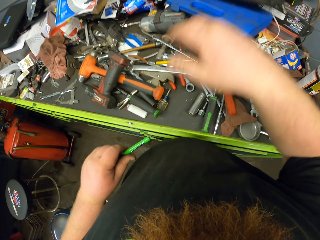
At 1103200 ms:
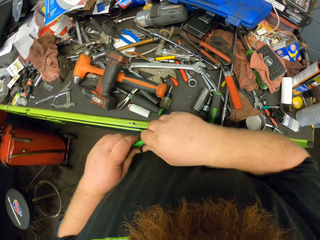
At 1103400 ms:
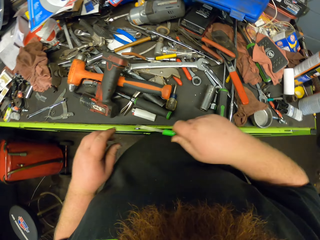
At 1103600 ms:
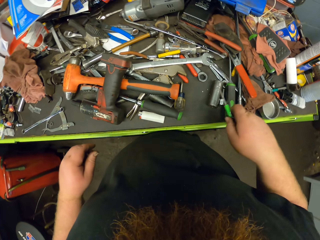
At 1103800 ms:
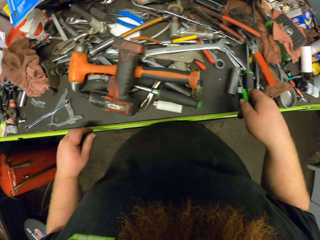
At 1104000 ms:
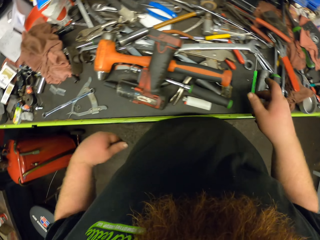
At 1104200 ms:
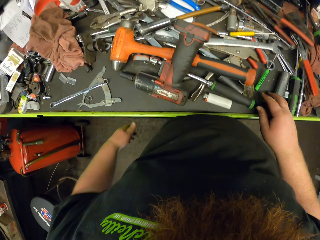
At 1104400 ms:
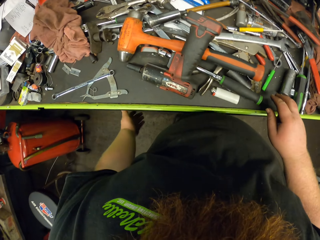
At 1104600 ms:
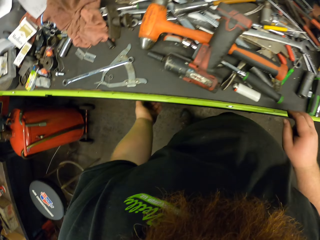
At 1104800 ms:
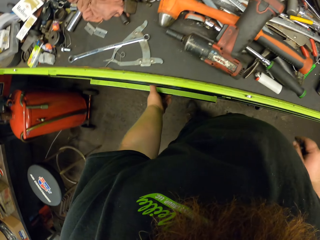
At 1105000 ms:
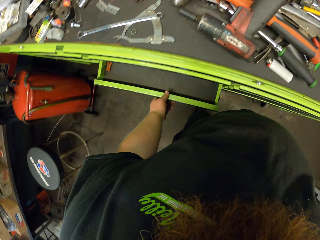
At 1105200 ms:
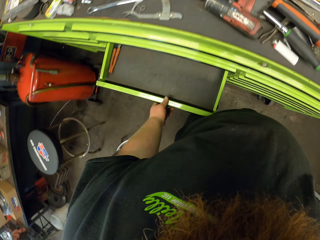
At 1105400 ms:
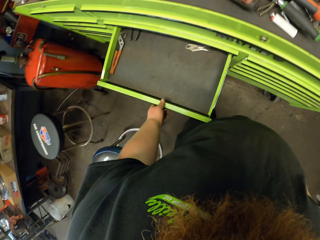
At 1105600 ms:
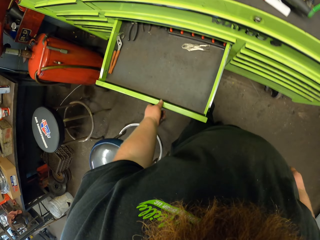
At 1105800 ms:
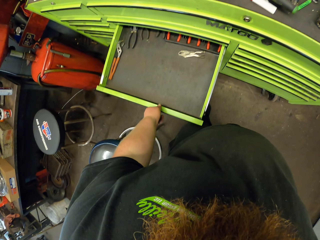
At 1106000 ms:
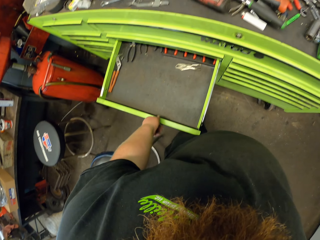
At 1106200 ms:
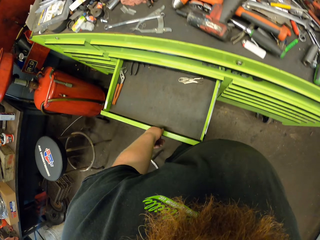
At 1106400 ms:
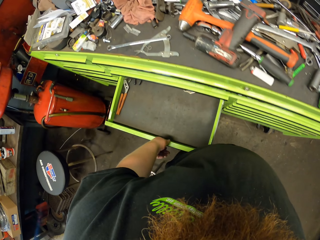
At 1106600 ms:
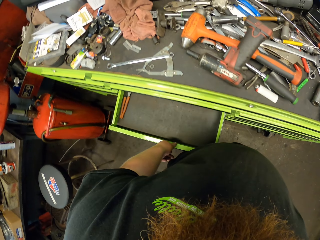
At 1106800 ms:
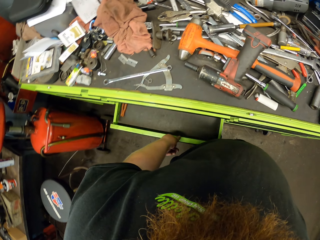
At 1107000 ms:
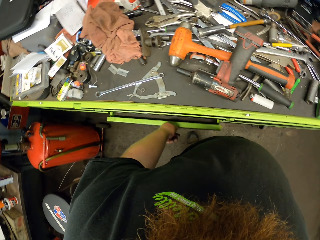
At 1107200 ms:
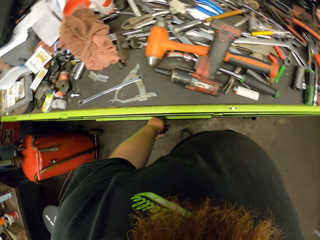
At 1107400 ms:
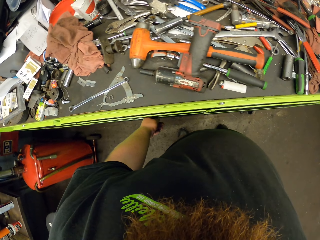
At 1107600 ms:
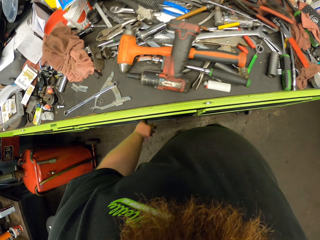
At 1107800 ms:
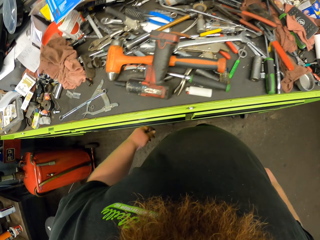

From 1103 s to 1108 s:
The camera wearer puts the bag down. He holds the screwdriver with his right hand. He opens the drawer. He looks inside the drawer. He closes the drawer.
